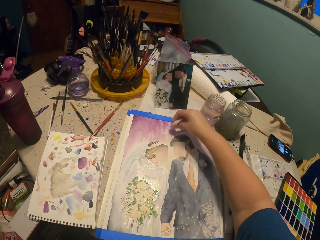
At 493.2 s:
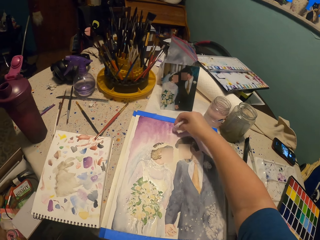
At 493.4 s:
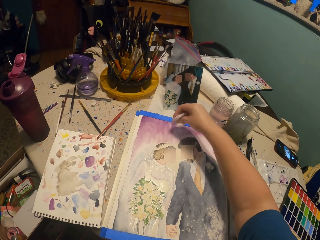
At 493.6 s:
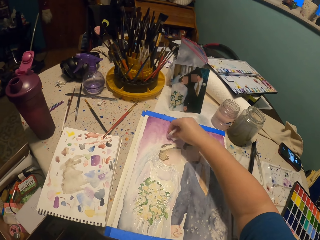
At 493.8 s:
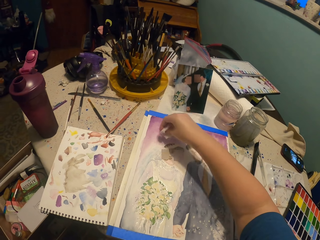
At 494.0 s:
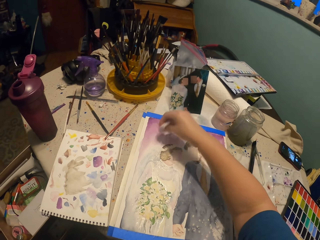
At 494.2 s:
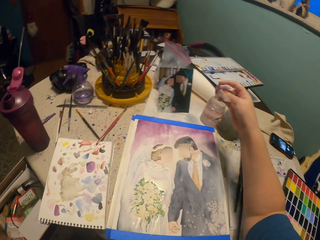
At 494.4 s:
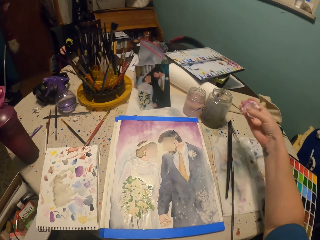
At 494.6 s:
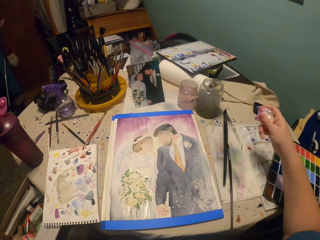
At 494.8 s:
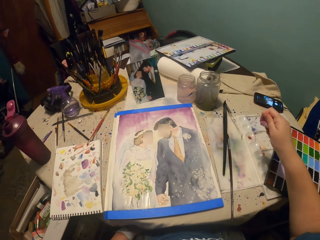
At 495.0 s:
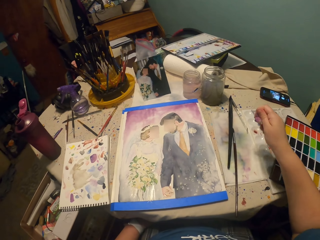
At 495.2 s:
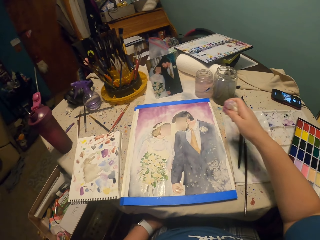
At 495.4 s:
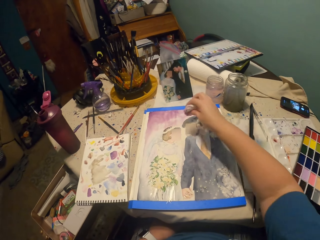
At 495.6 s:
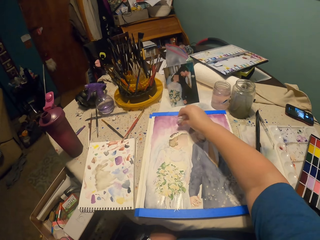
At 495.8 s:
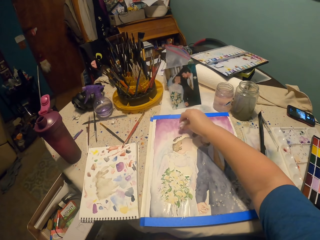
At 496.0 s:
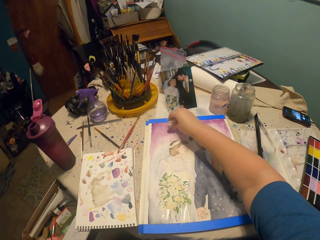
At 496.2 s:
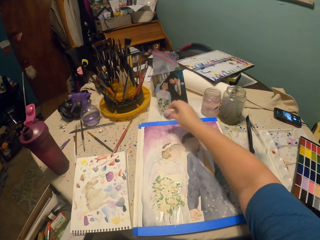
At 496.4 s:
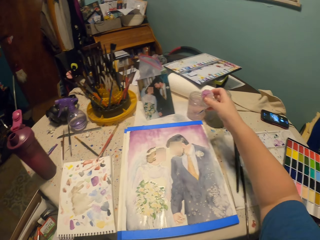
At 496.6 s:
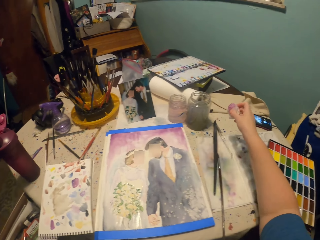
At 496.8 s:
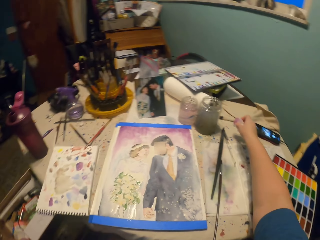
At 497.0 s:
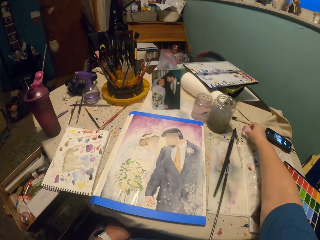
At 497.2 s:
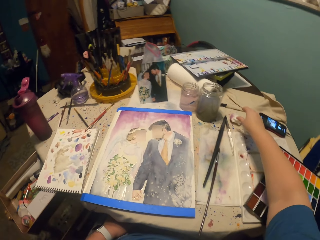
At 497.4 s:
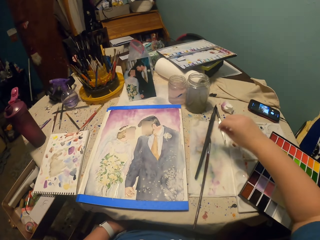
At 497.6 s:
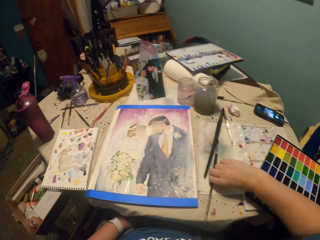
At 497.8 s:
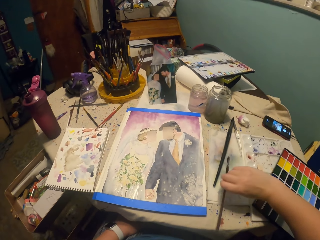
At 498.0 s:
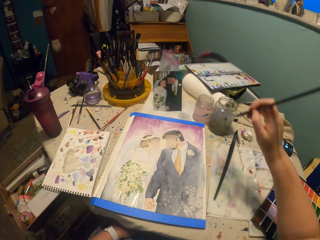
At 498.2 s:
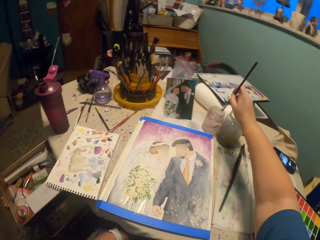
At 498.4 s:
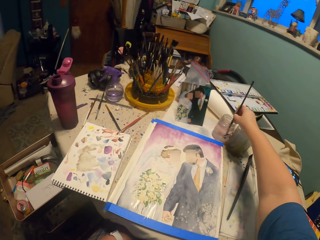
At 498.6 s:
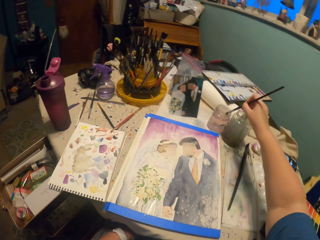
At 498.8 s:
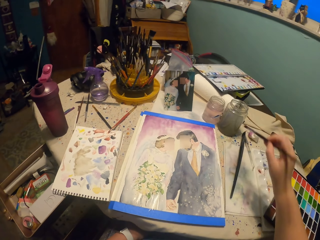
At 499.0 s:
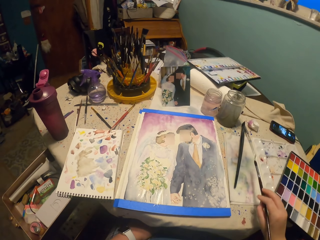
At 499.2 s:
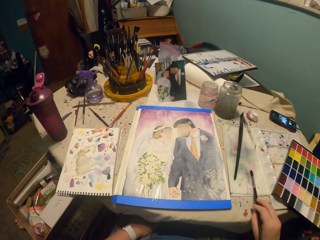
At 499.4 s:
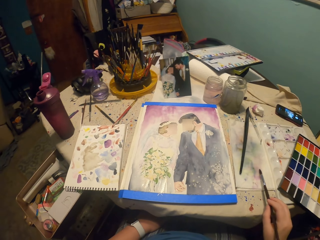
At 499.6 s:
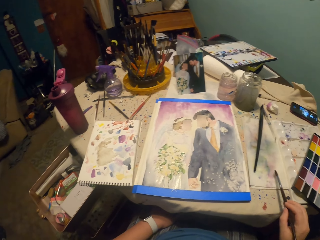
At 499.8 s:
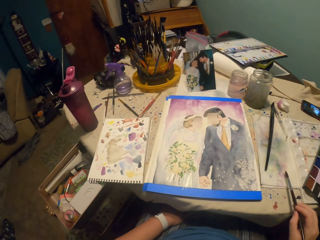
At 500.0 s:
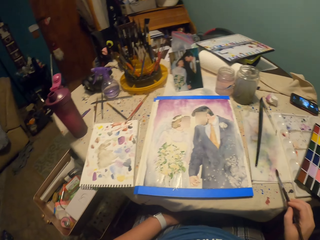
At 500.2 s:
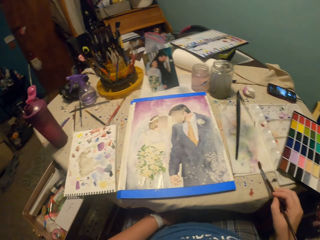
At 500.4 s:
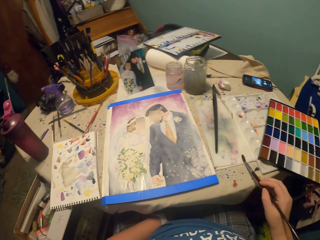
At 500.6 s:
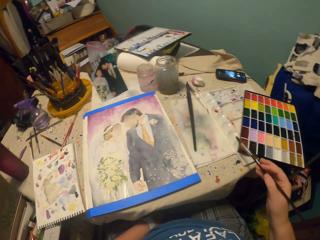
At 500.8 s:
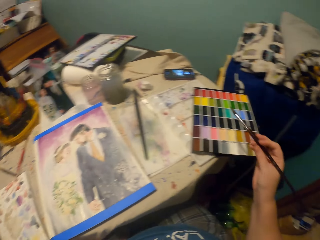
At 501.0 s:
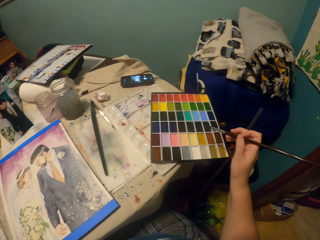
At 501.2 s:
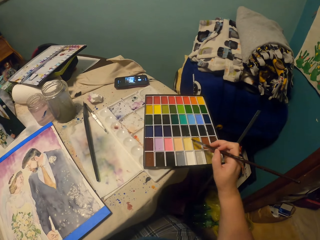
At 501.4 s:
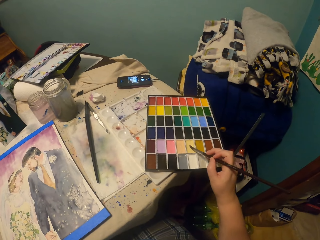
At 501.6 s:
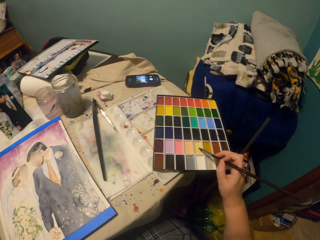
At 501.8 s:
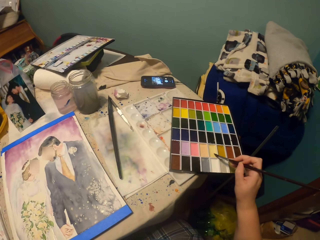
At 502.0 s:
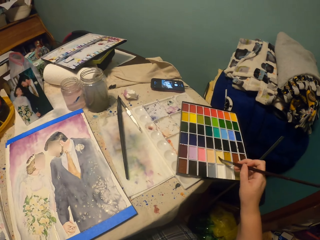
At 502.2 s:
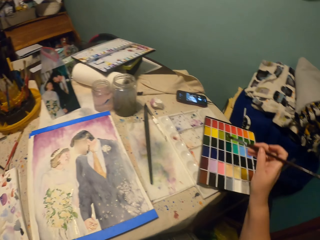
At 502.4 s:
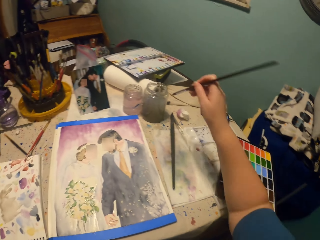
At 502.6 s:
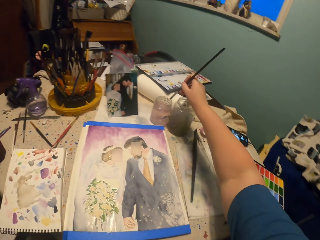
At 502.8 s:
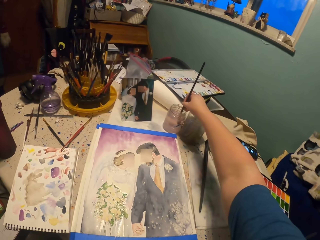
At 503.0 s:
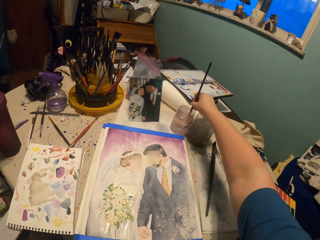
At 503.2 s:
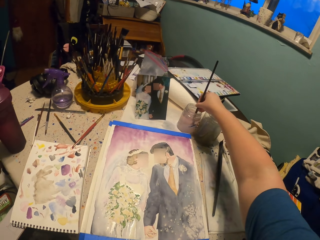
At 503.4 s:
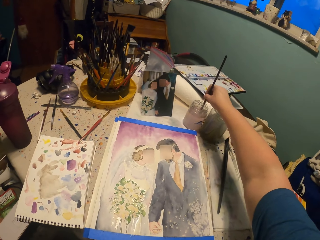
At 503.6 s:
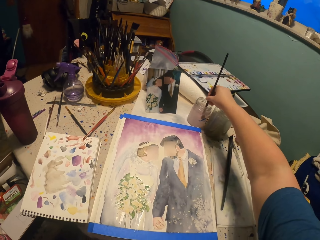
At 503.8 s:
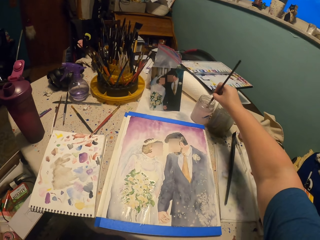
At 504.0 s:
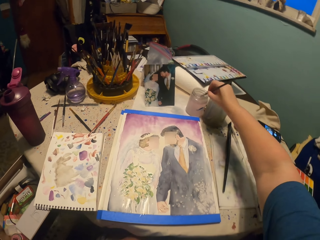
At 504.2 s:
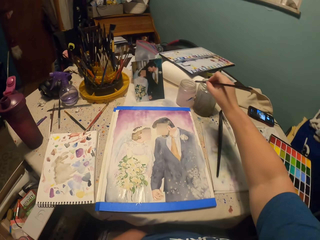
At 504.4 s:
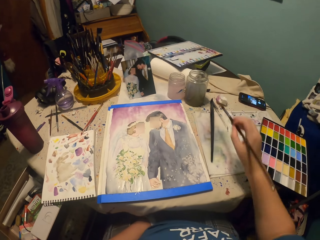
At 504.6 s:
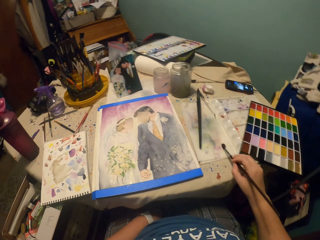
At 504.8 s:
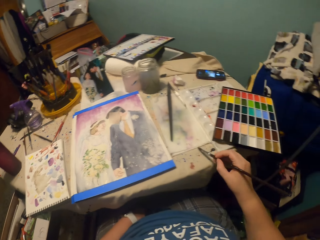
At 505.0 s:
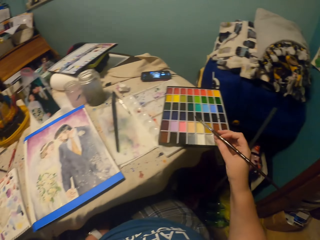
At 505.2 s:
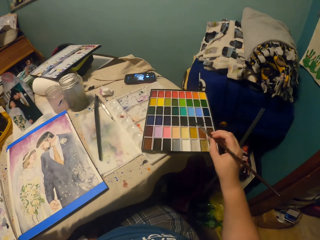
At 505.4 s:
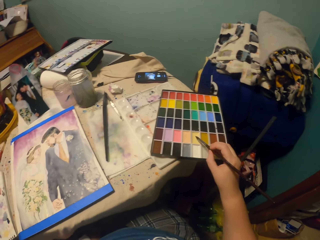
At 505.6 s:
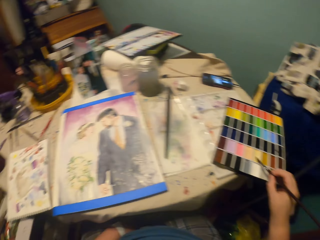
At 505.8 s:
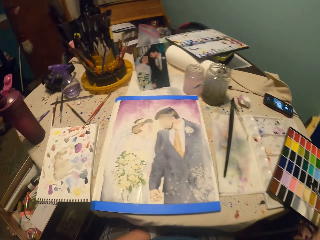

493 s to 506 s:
The camera wearer presses the paper. They tap on the painting paper. They put the tissue paper on the table. They dip the paint brush in water. They pick up the brush. They tap aside. They rub the paint brush on paper. They dip the brush in paint. They paint a picture with the paint brush. They dip the paint brush in water. They tap aside. They dip the brush in paint.

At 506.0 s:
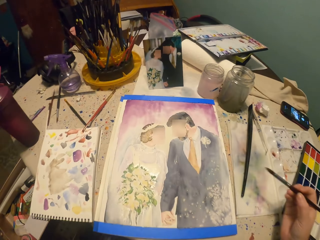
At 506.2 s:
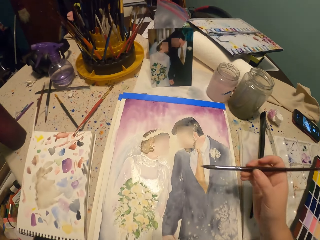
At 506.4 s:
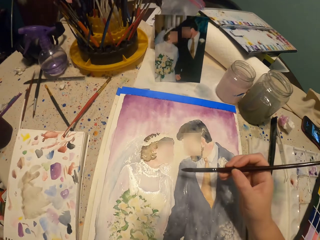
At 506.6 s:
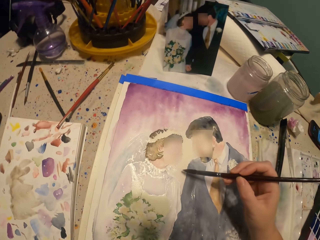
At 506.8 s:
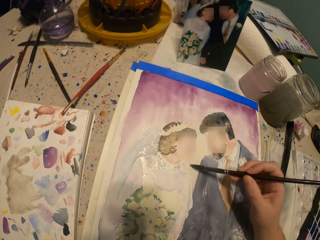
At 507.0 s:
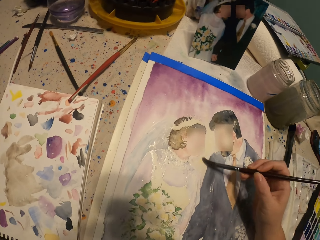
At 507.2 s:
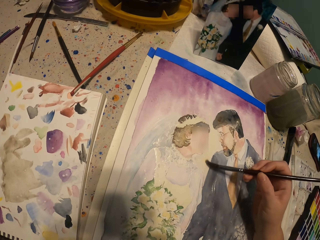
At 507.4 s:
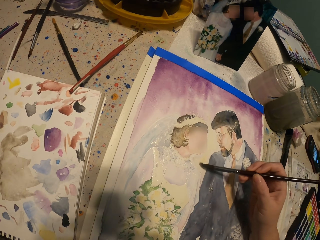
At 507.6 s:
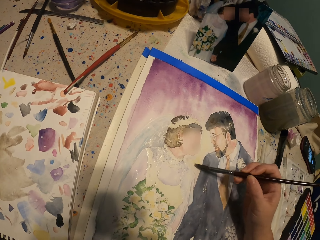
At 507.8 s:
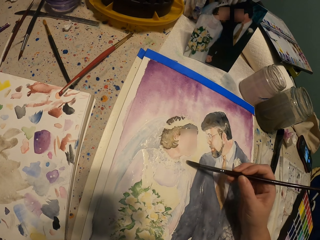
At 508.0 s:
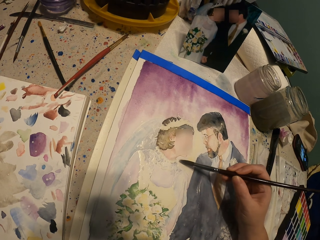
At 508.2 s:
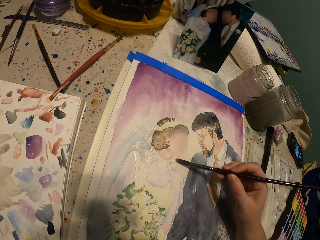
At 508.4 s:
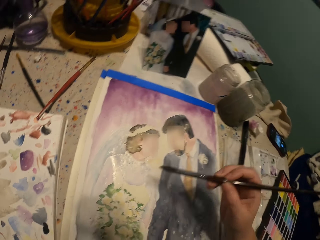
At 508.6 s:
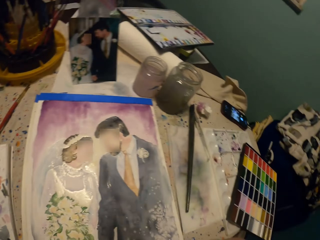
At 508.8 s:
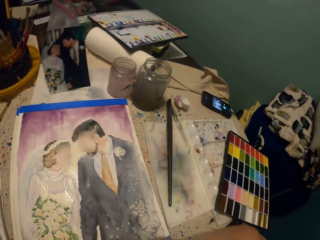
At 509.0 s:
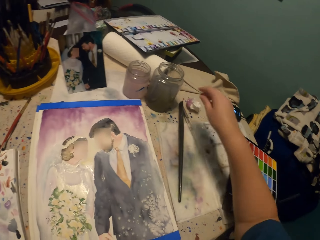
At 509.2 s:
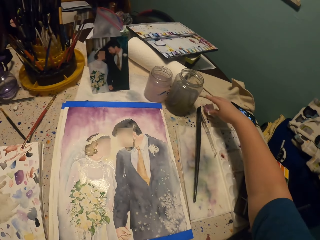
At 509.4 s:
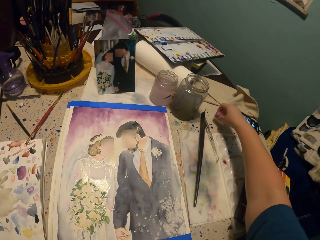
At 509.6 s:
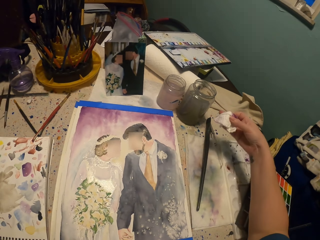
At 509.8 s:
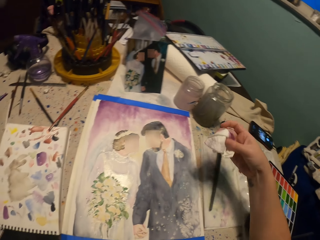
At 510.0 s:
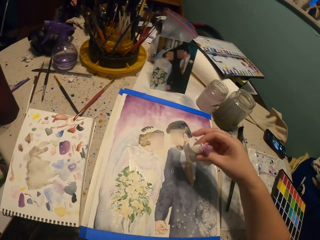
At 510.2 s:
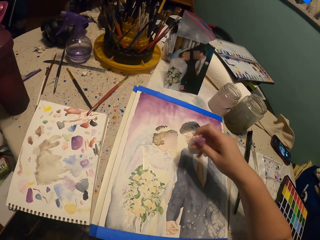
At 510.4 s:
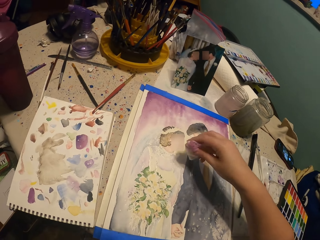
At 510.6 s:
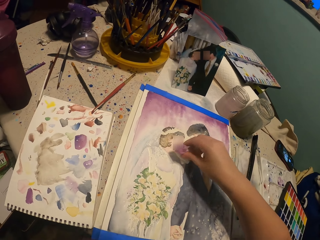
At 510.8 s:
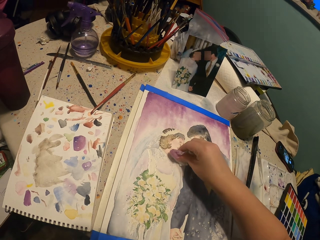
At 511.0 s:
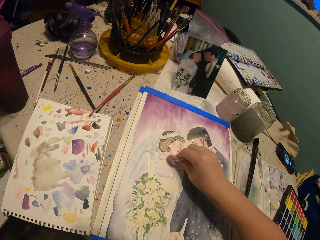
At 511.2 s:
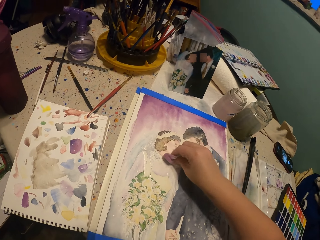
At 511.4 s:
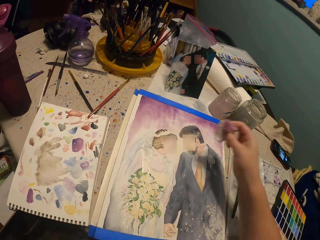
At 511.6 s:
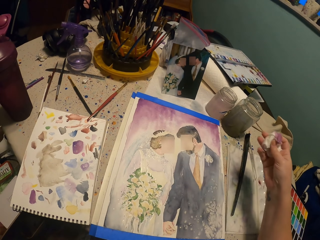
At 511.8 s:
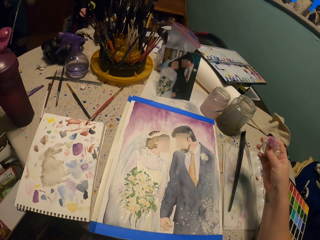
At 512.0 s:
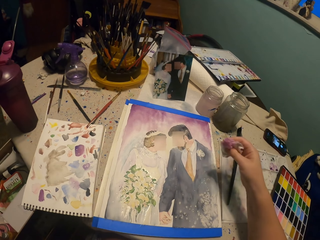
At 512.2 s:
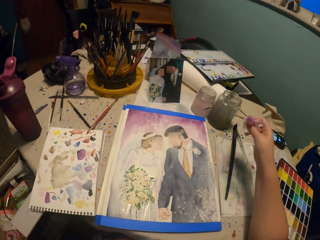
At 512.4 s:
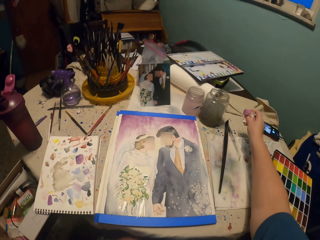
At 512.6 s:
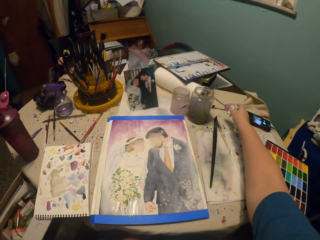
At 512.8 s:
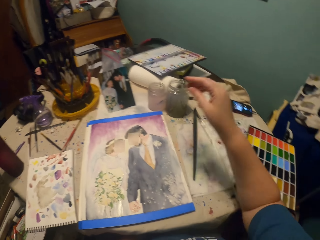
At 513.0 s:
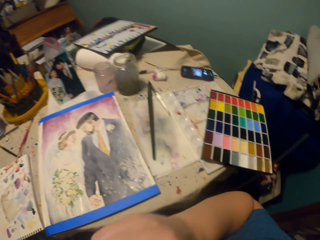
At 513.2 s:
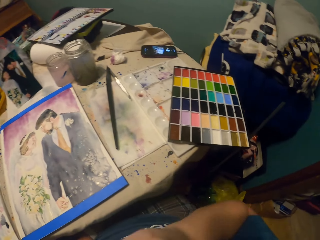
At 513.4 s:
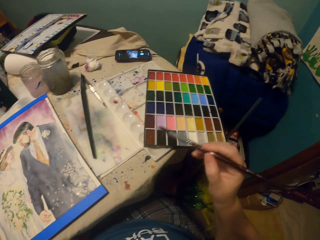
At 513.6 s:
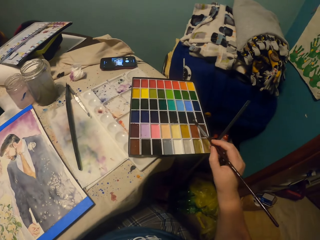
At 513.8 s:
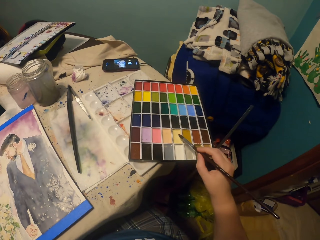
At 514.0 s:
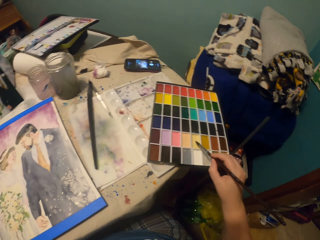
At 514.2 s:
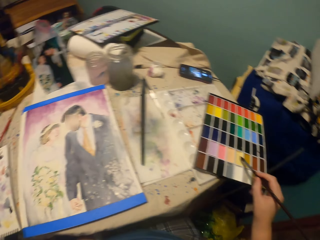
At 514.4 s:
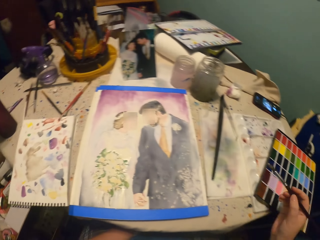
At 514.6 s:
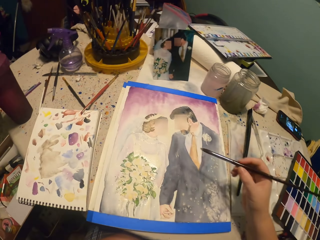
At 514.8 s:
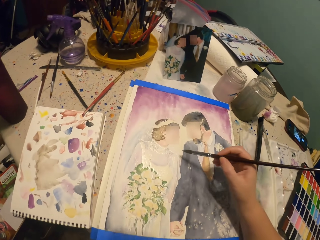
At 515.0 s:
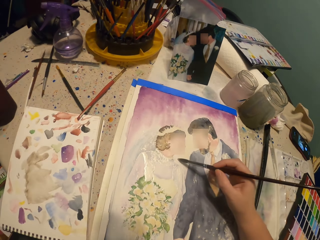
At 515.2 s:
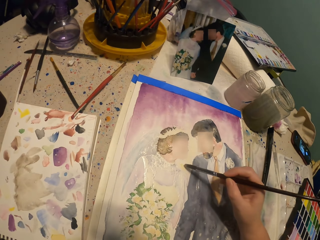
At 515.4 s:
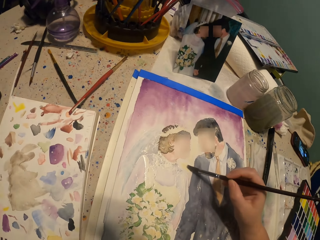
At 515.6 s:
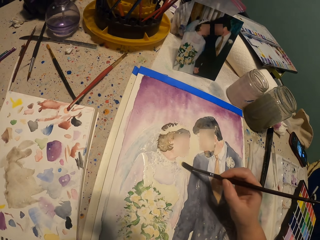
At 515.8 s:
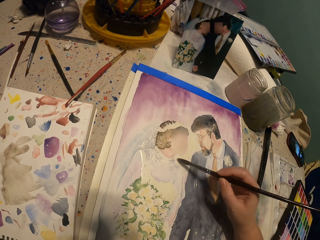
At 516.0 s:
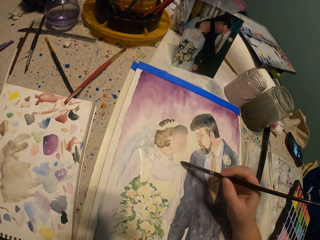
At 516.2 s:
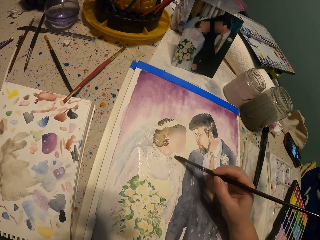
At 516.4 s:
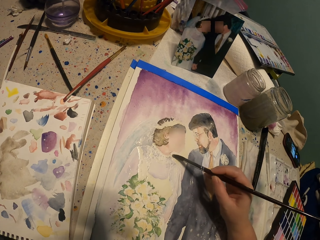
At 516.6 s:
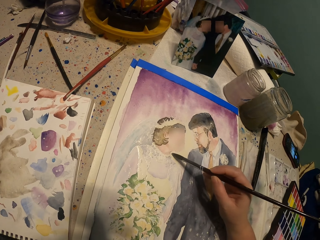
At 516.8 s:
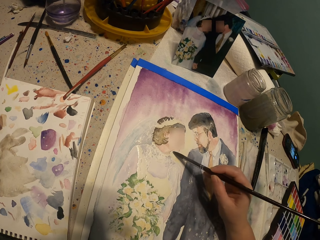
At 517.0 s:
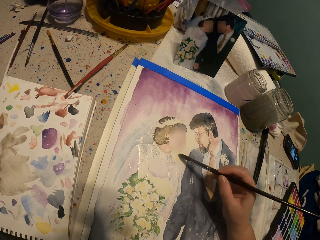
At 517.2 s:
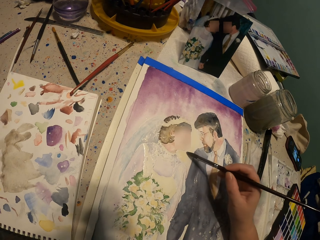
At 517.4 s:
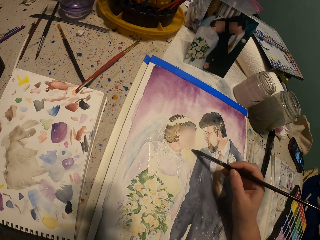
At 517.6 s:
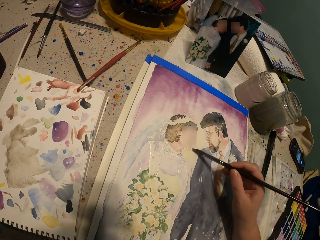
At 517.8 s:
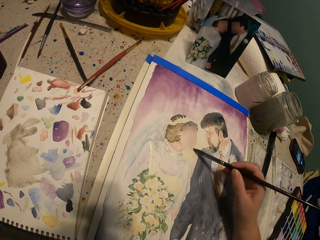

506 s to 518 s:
The camera wearer paints a picture with the paint brush. They pick up paper. They tap the painting with a tissue. They paint and put the paper down. They put the painting brush in paint. They paint a picture with the paint brush.
